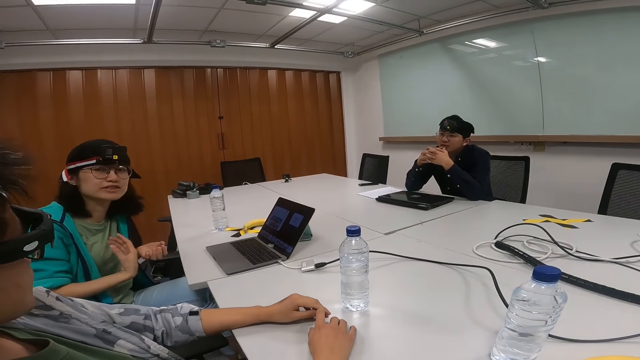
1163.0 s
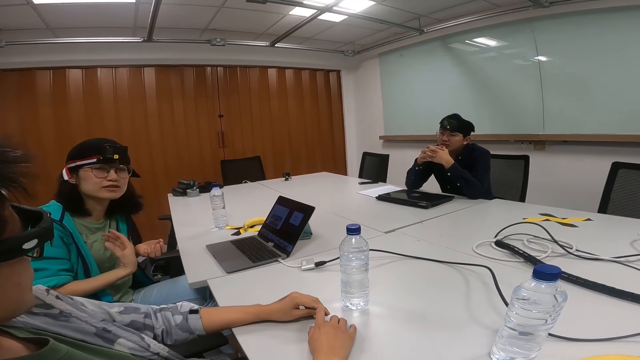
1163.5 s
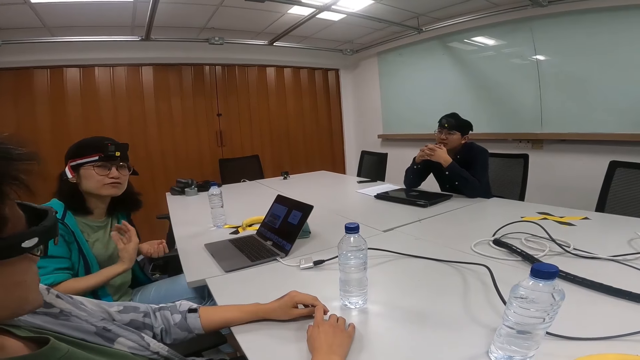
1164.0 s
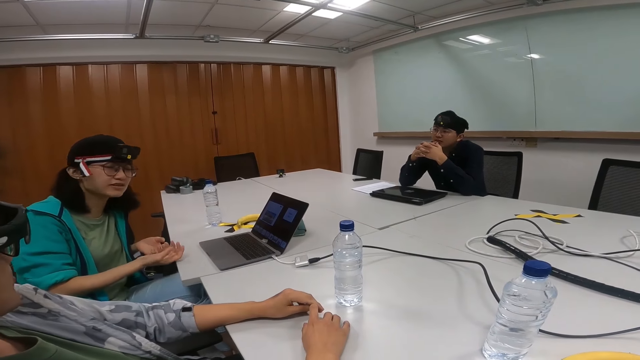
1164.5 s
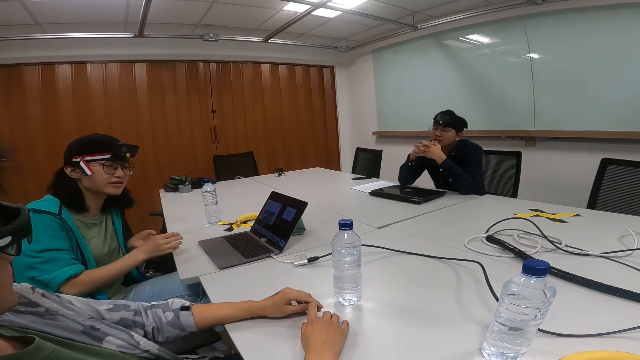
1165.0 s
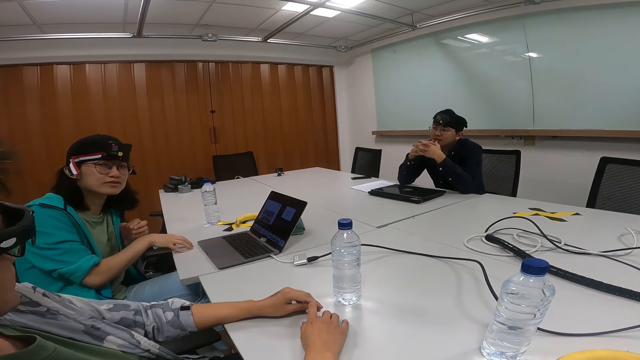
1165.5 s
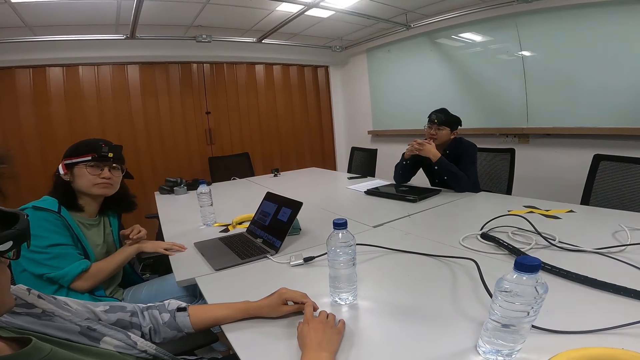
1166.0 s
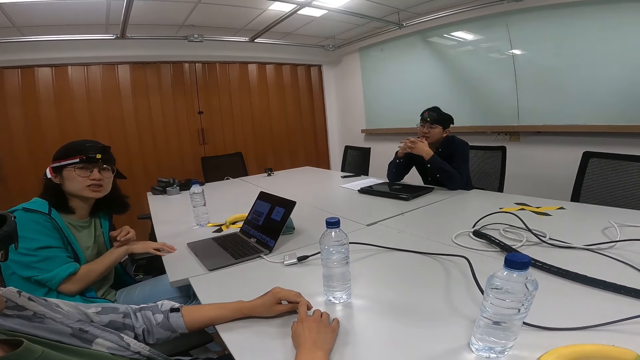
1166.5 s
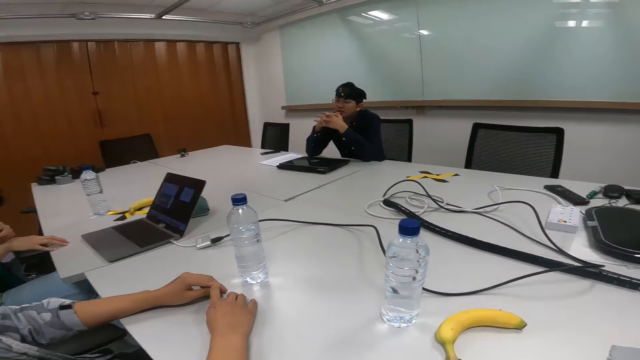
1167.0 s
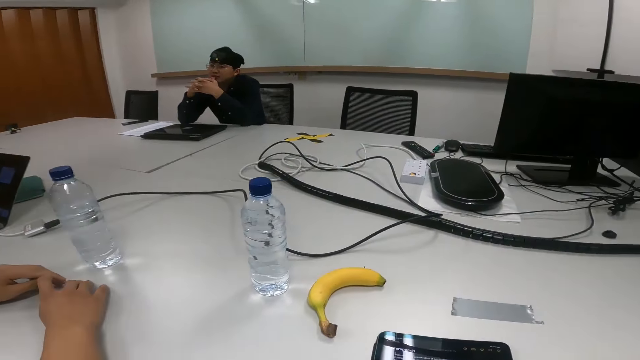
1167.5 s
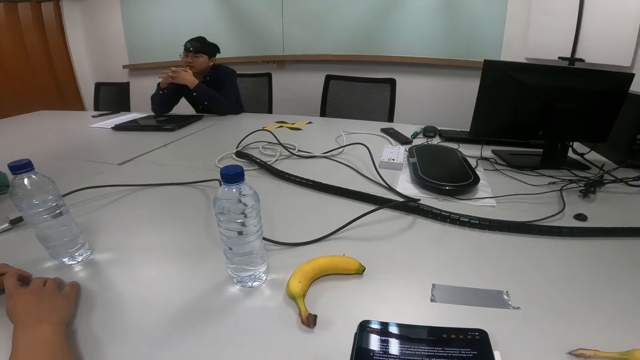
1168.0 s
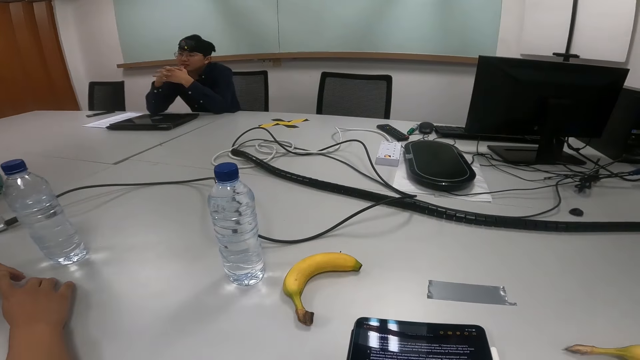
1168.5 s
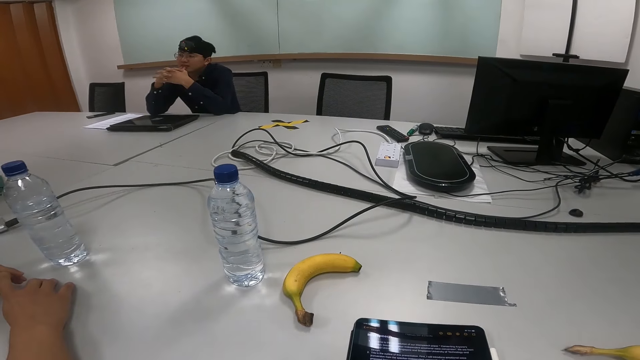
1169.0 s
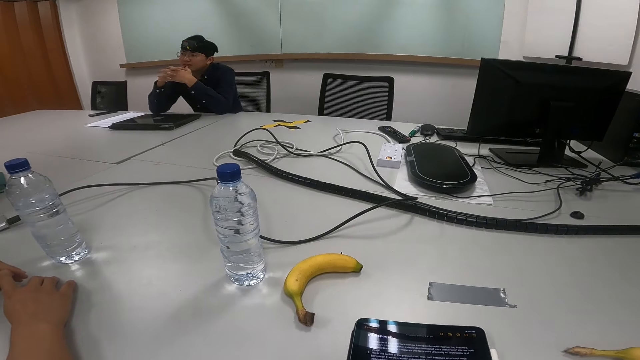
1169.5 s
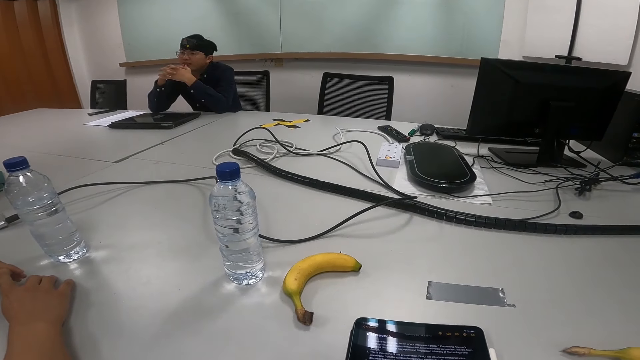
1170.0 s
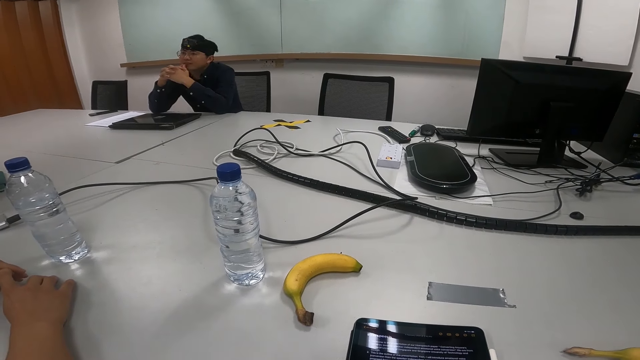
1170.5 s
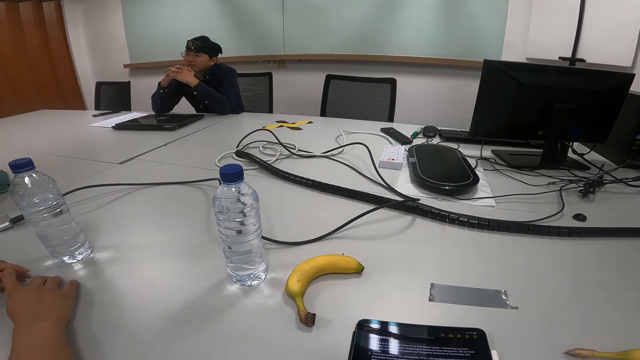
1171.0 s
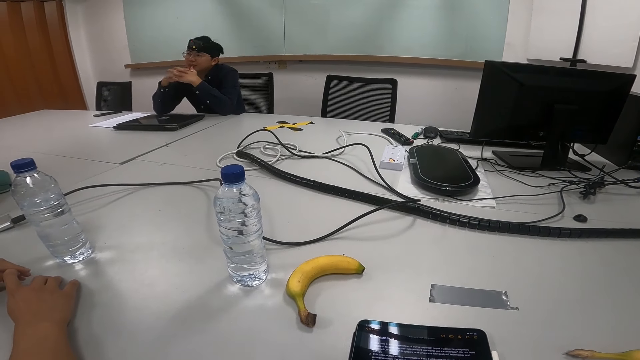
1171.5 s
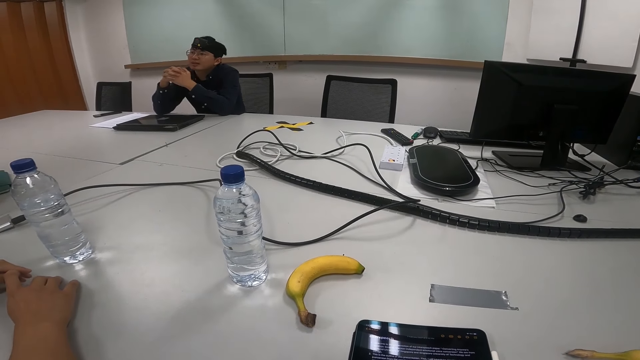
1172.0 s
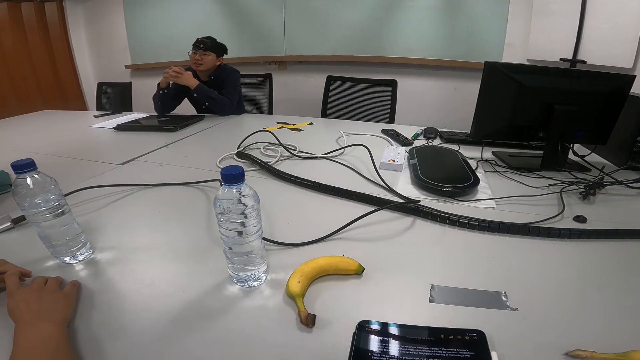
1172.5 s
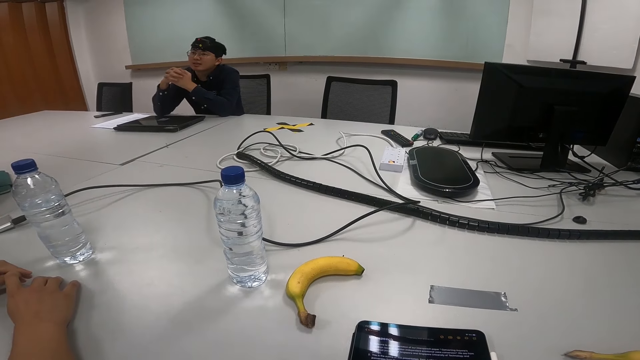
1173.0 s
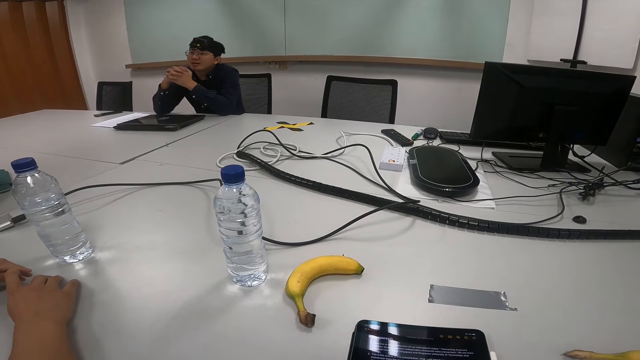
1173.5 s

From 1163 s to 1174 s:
A person talks to another person and a third person. A person talks. Another person talks.

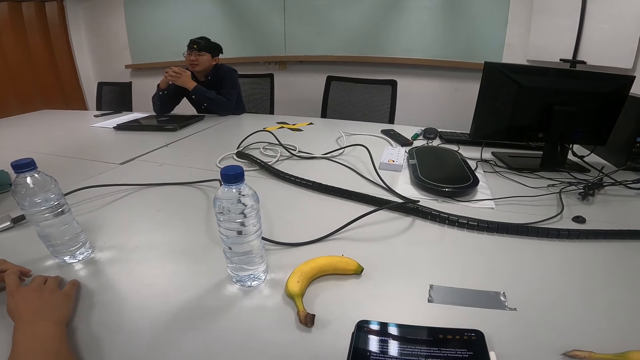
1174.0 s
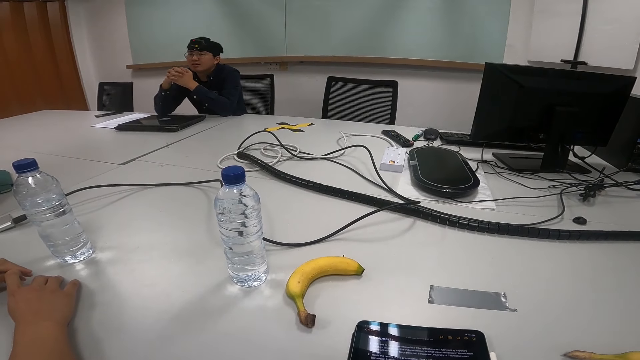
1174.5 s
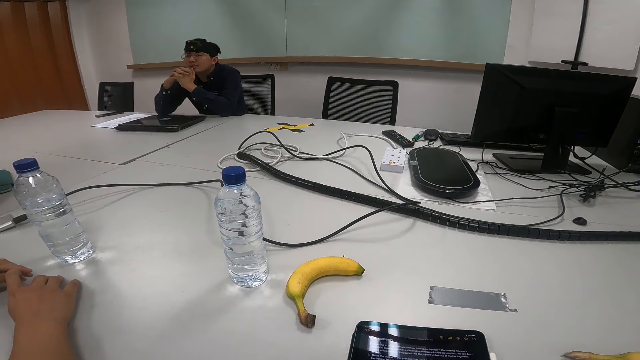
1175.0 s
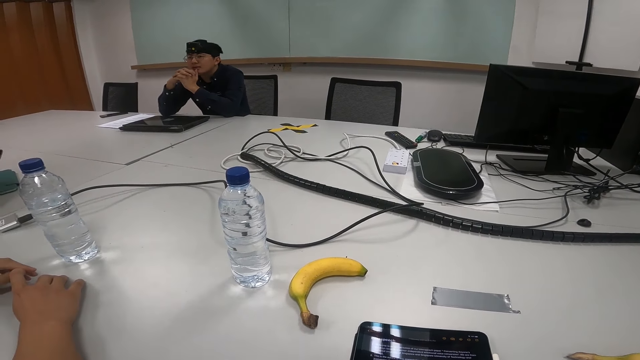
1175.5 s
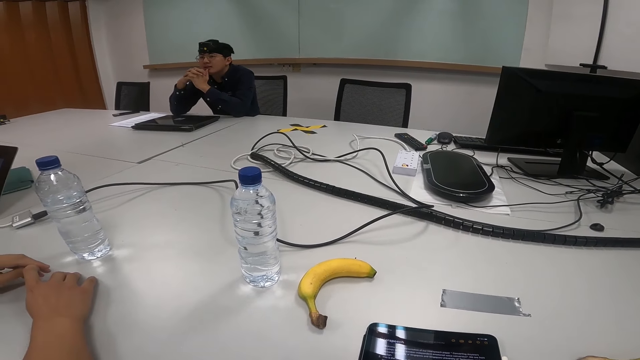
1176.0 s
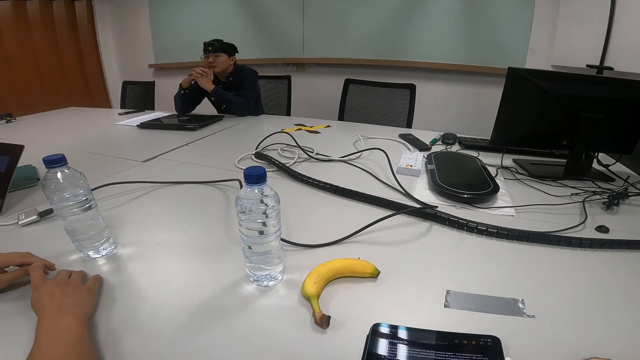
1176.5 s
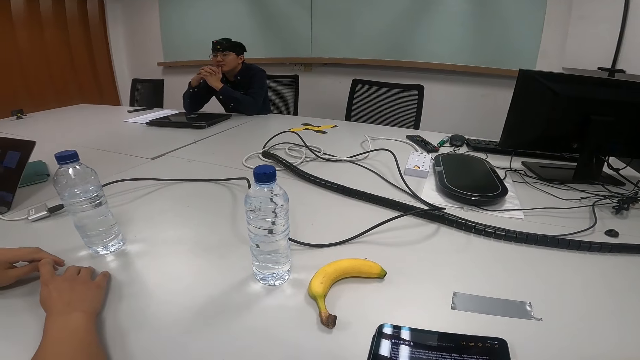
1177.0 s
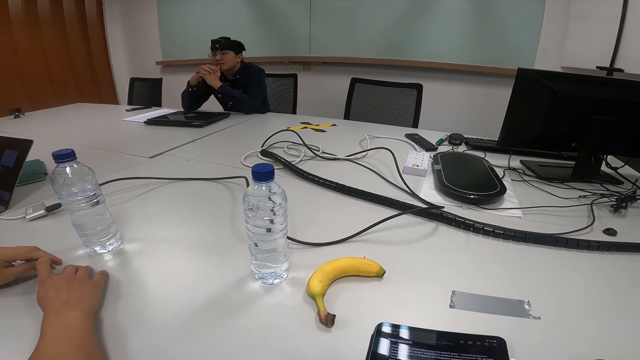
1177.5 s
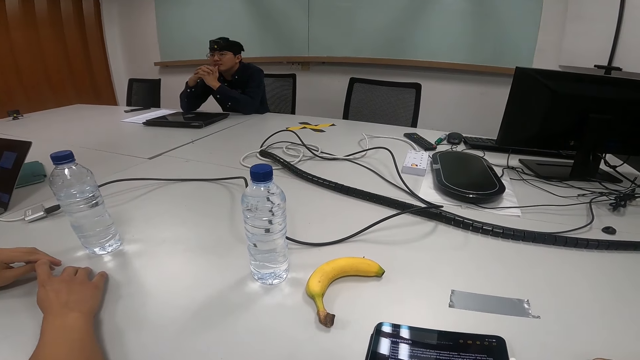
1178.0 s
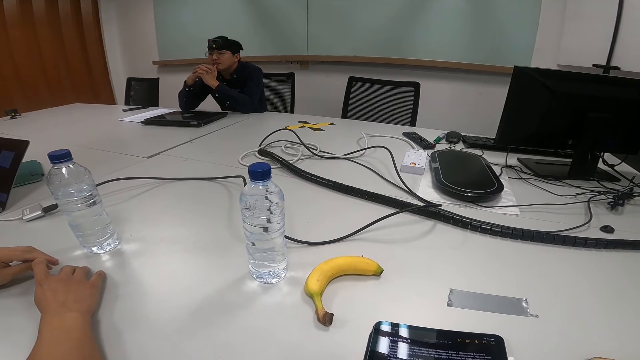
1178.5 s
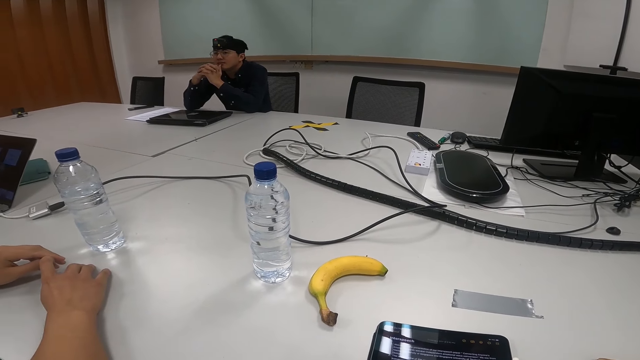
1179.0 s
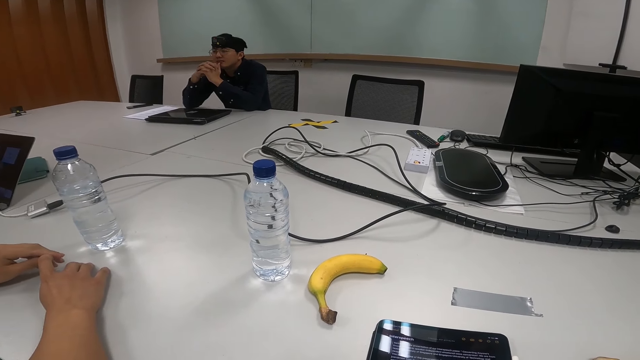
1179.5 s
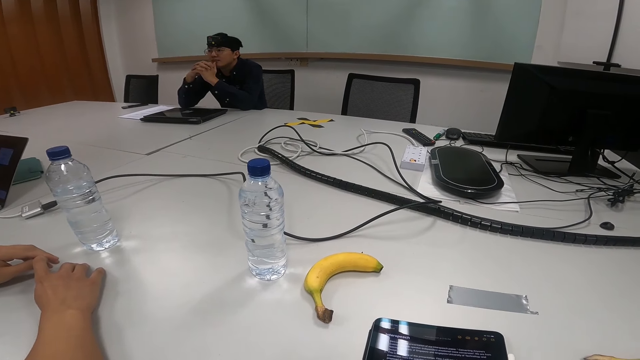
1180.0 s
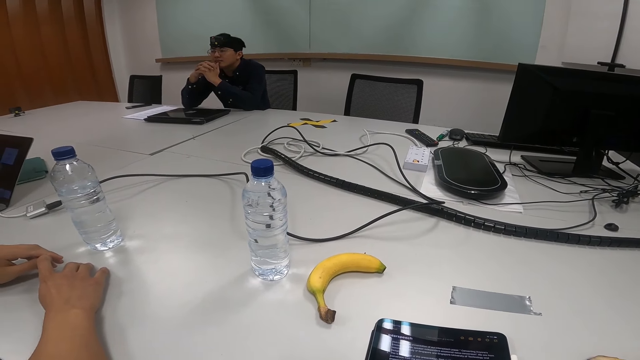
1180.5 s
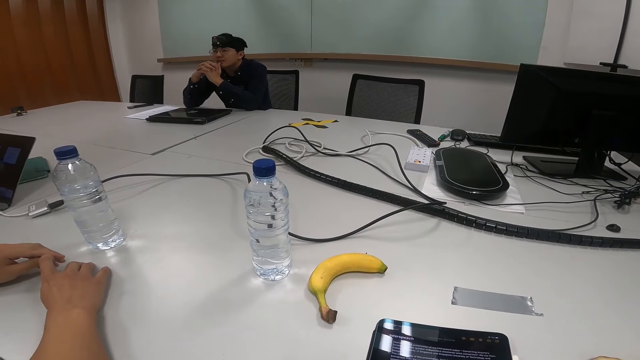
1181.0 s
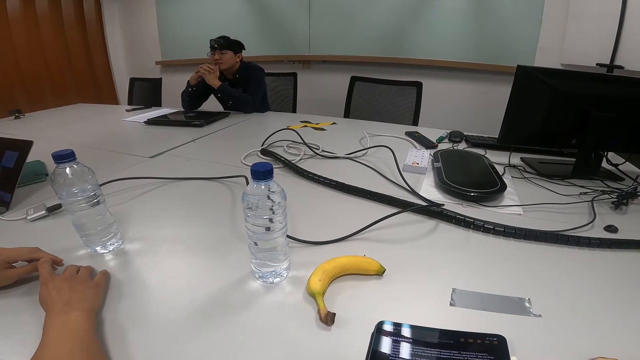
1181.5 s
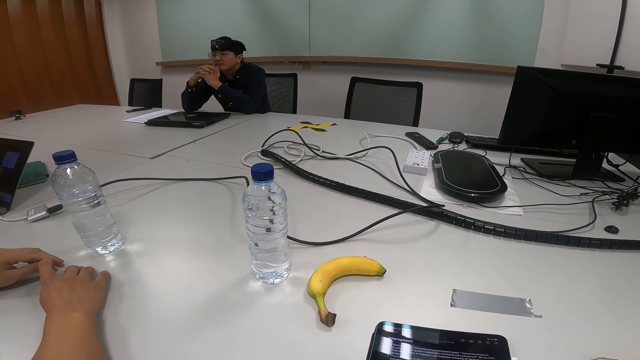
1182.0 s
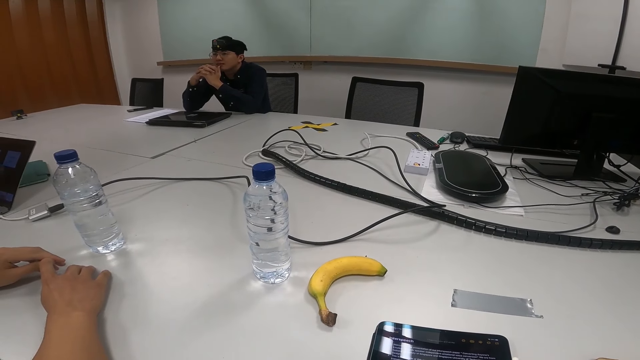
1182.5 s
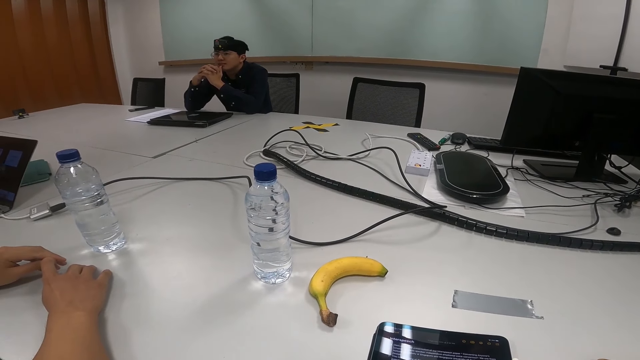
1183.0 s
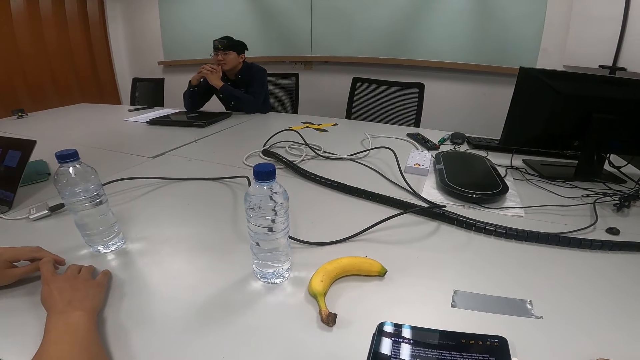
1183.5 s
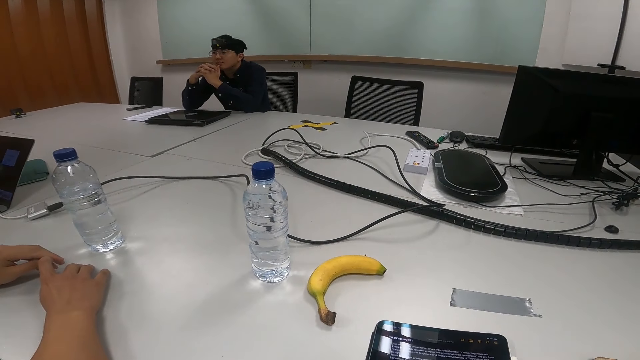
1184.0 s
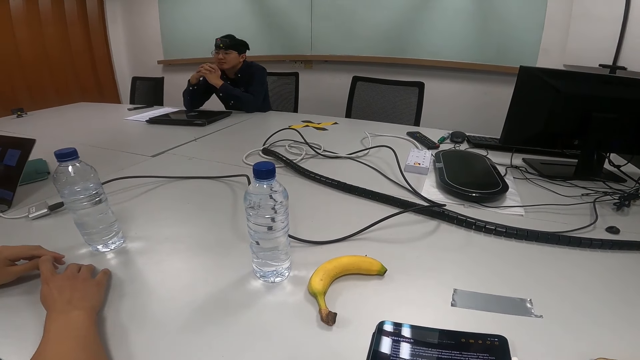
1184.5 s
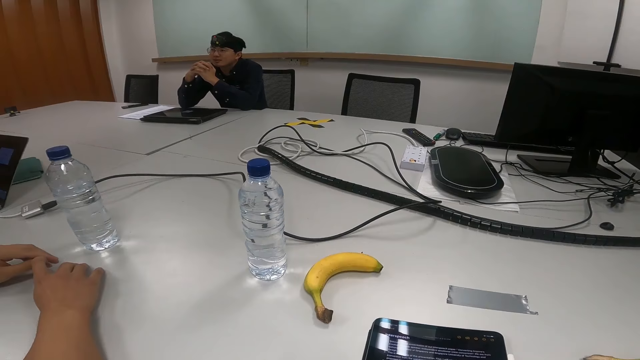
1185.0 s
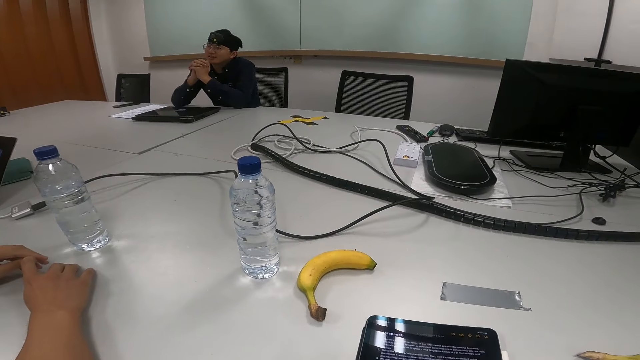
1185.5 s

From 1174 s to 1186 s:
A person talks. Another person talks.
